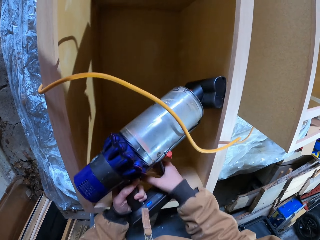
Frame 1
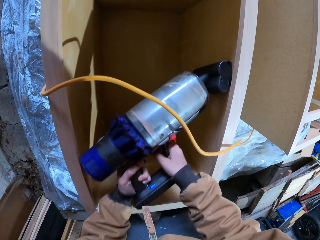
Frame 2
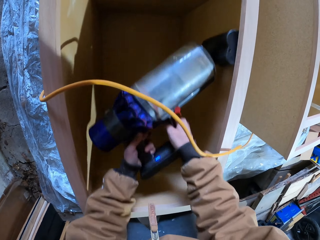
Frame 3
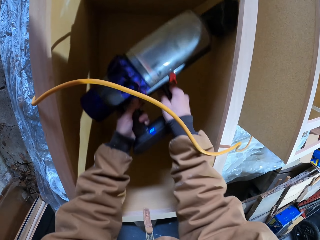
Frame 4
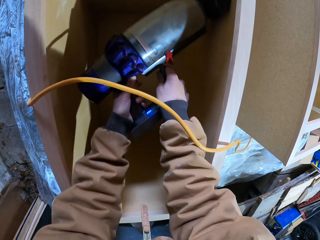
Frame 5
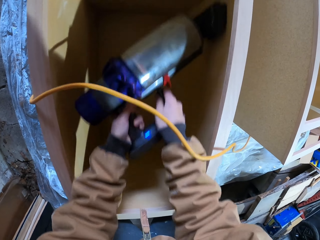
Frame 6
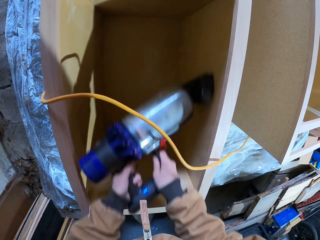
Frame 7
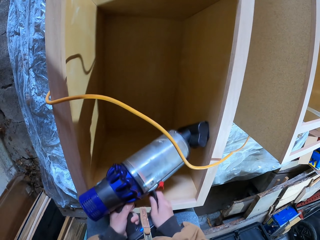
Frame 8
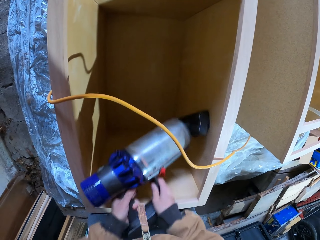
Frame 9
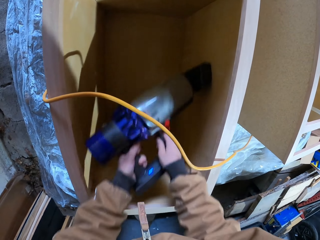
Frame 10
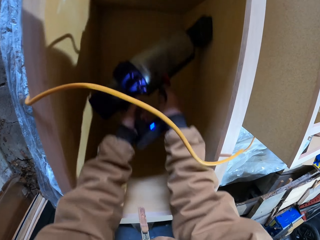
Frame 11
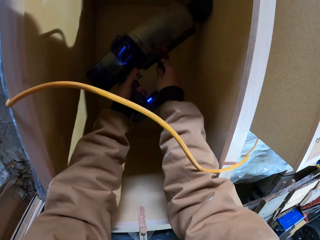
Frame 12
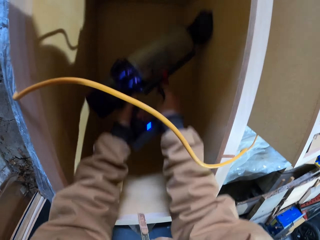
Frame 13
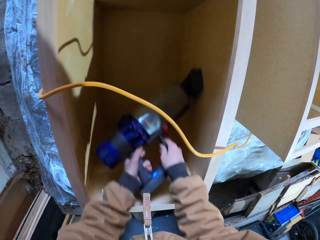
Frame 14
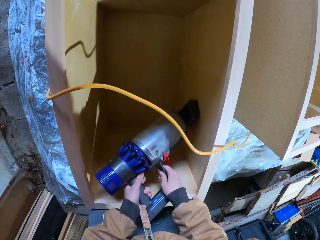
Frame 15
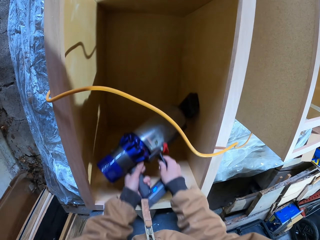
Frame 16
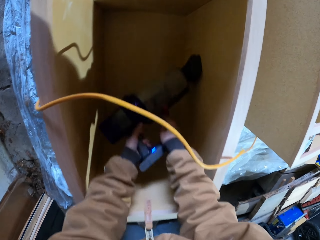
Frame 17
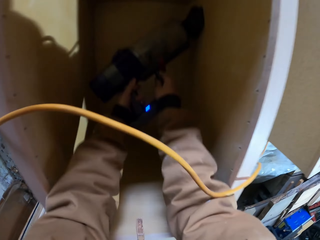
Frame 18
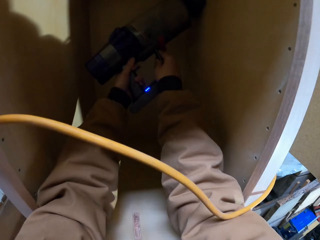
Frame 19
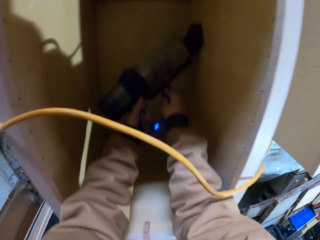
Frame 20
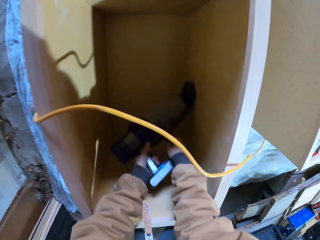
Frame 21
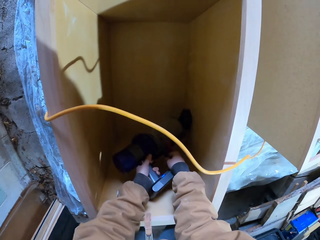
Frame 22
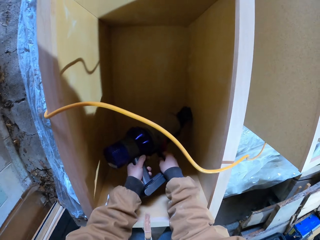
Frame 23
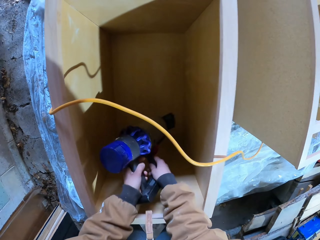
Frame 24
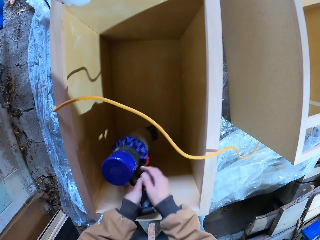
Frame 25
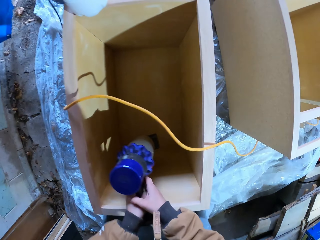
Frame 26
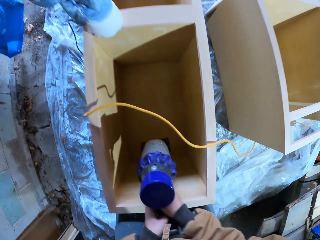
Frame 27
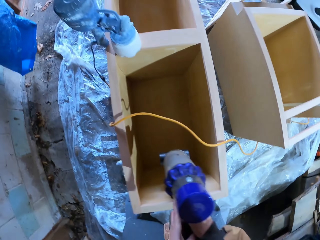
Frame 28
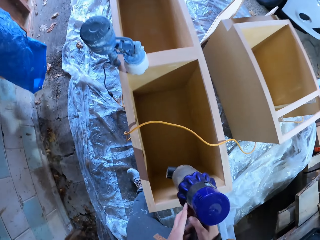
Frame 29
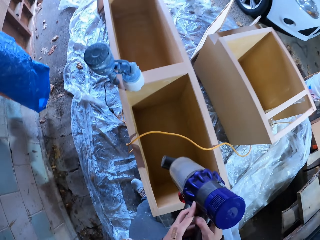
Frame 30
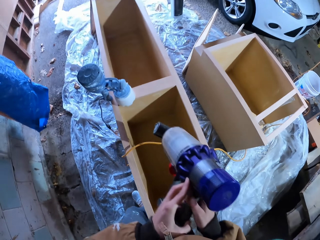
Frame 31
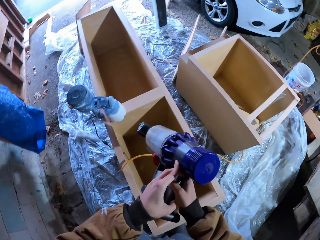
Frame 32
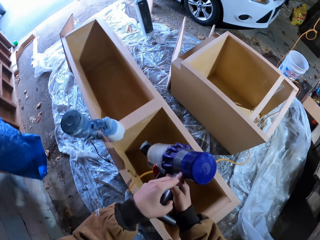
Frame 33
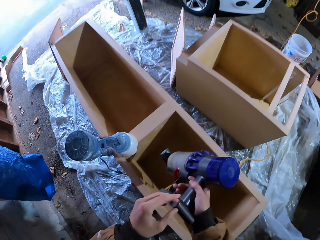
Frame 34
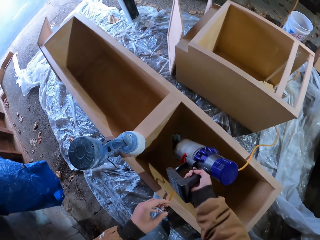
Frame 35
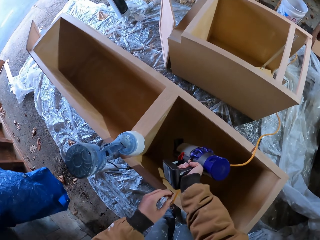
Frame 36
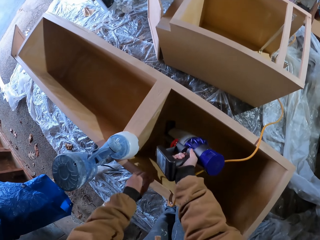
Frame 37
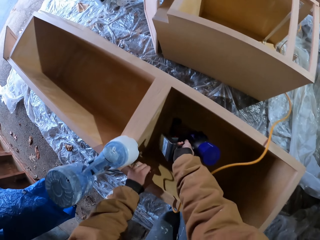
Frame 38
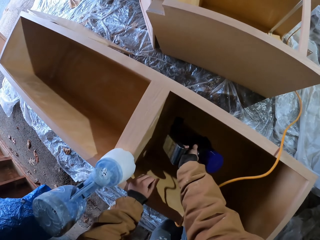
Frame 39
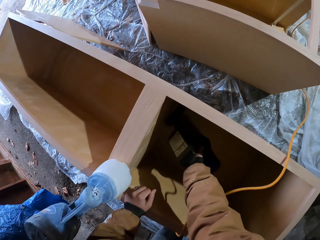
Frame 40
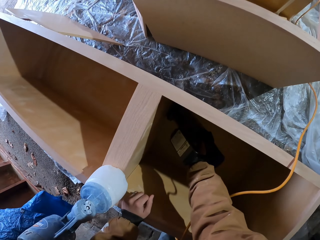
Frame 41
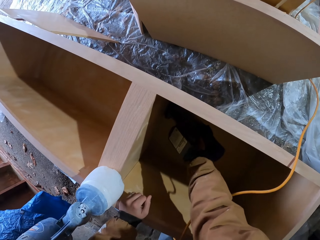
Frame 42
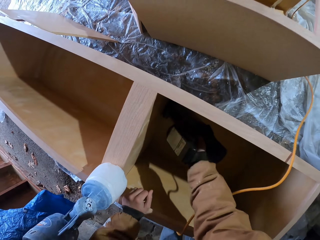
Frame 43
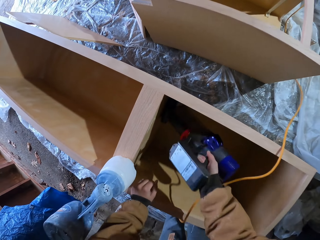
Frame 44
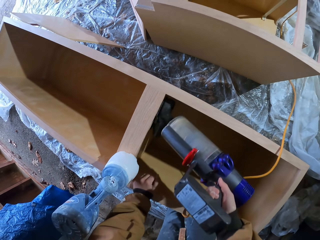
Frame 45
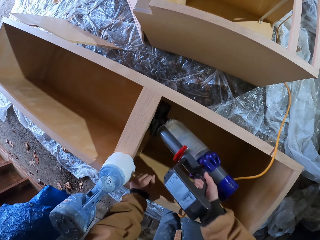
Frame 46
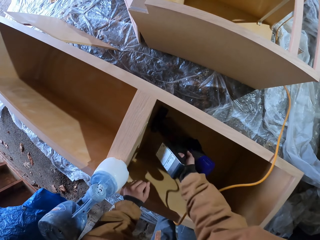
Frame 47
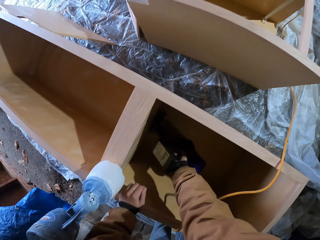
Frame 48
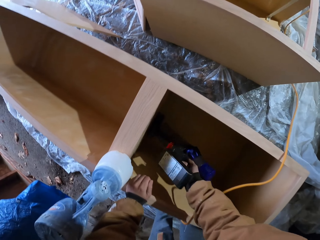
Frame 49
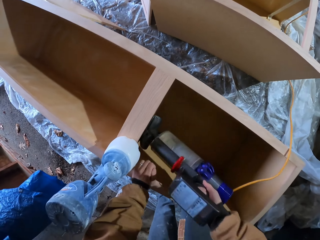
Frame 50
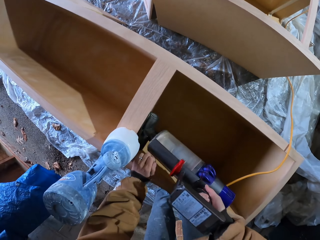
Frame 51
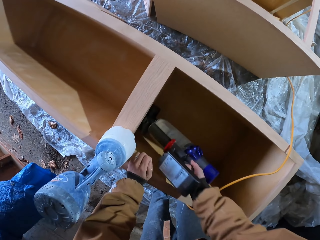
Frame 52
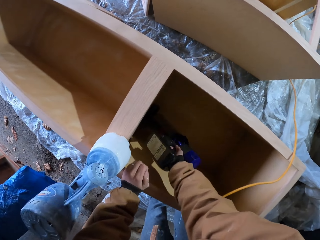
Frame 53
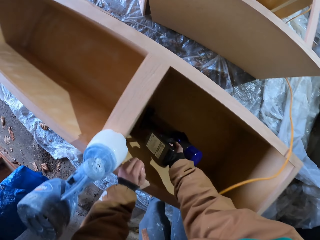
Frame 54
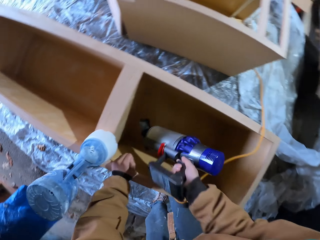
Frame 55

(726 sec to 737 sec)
The camera wearer moves the left hand from a tool. They move the tool in a wooden box with the left hand.

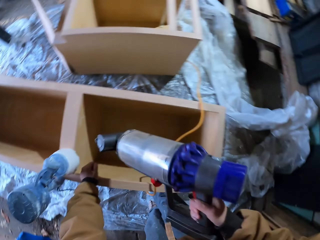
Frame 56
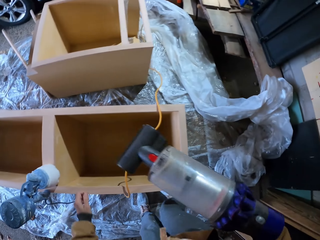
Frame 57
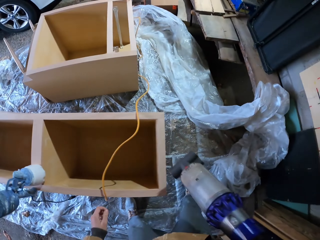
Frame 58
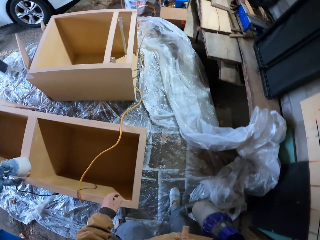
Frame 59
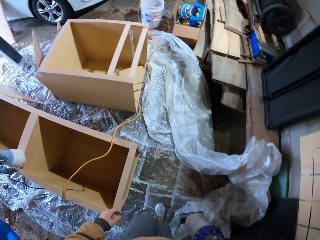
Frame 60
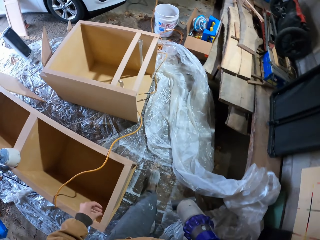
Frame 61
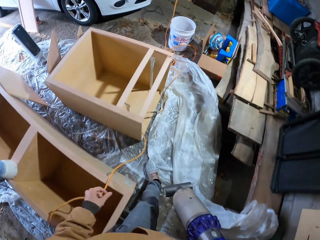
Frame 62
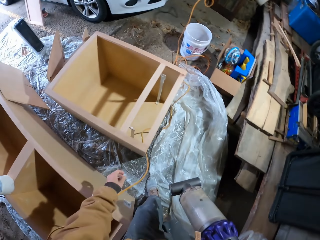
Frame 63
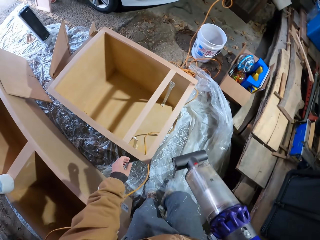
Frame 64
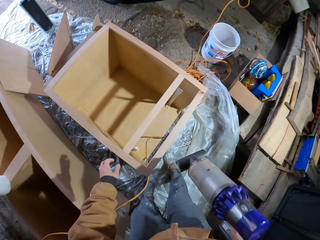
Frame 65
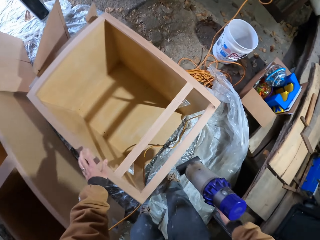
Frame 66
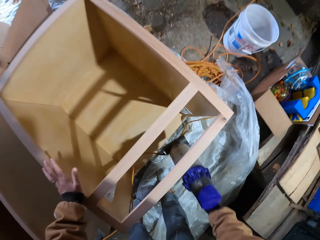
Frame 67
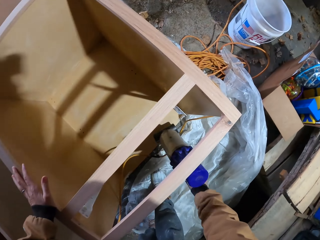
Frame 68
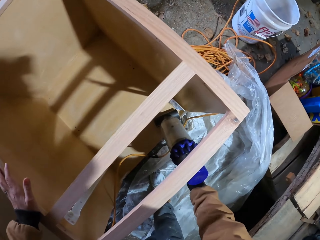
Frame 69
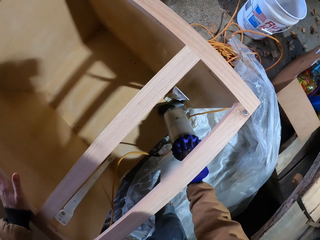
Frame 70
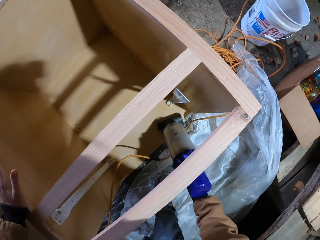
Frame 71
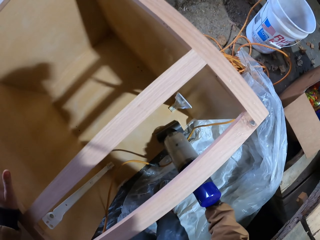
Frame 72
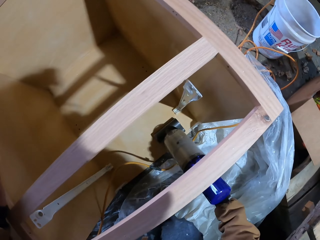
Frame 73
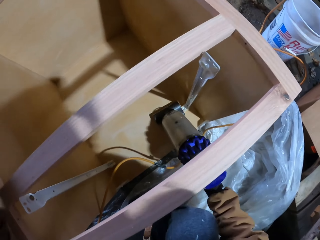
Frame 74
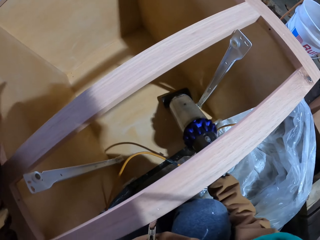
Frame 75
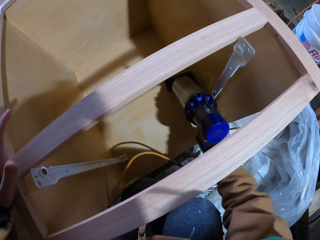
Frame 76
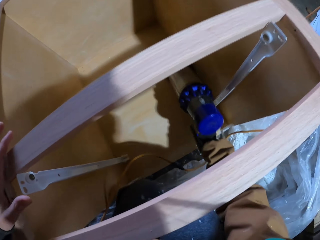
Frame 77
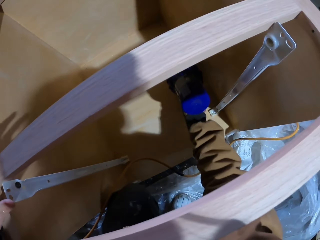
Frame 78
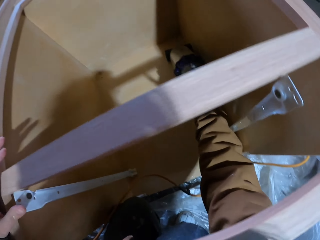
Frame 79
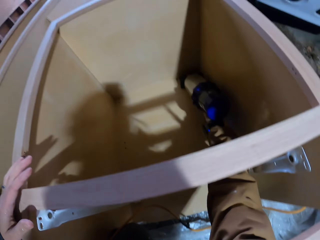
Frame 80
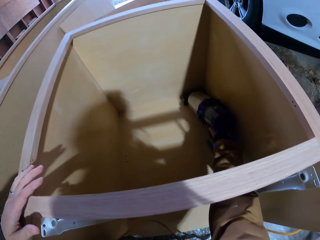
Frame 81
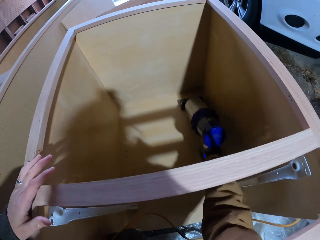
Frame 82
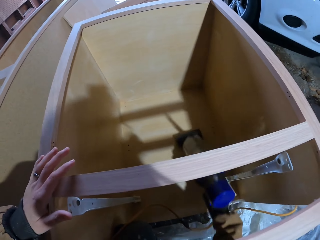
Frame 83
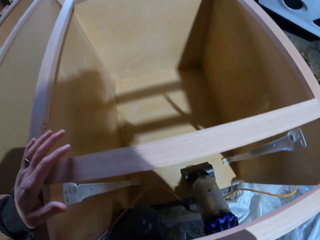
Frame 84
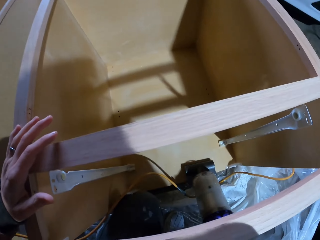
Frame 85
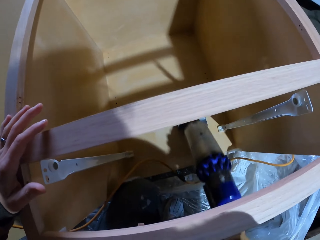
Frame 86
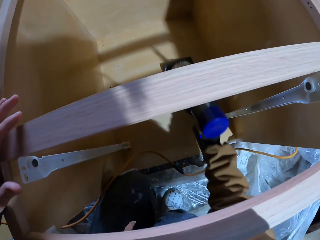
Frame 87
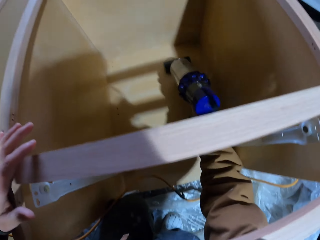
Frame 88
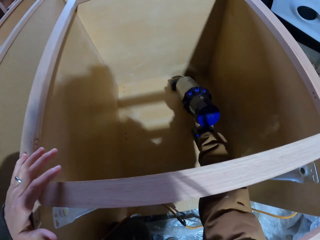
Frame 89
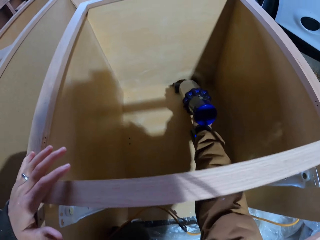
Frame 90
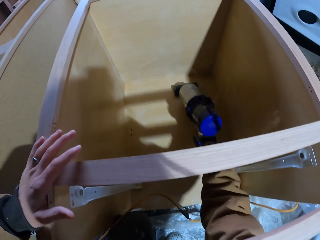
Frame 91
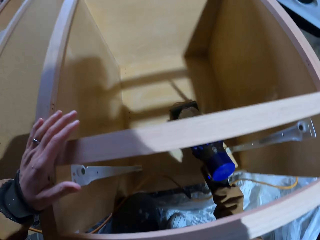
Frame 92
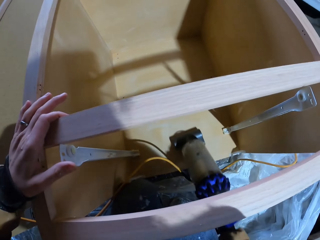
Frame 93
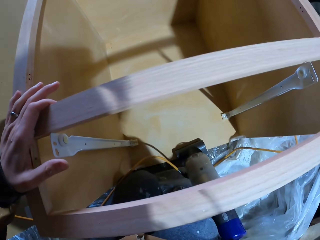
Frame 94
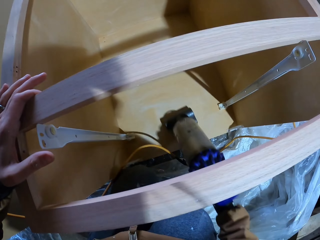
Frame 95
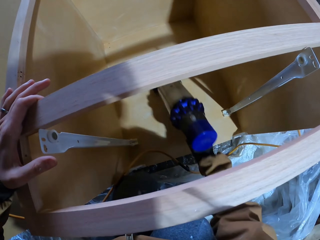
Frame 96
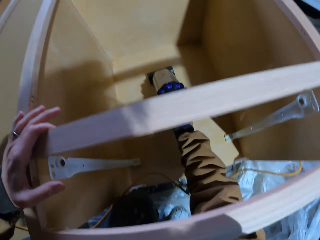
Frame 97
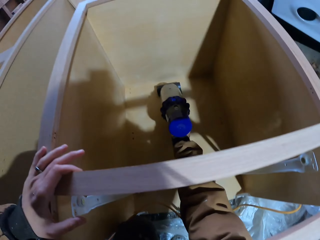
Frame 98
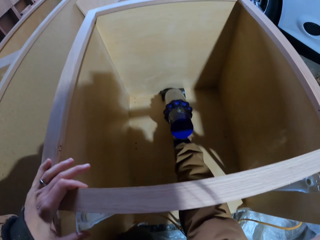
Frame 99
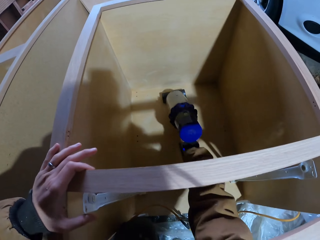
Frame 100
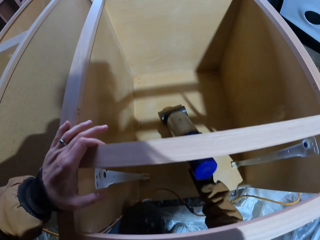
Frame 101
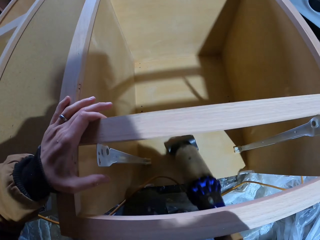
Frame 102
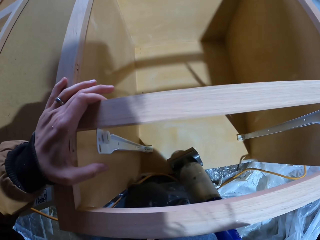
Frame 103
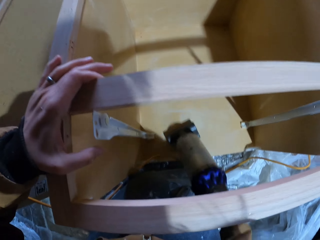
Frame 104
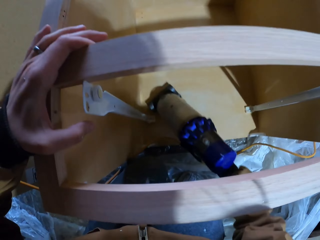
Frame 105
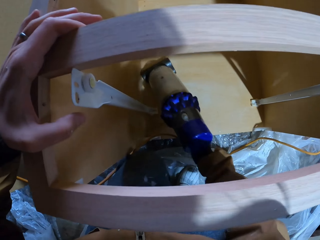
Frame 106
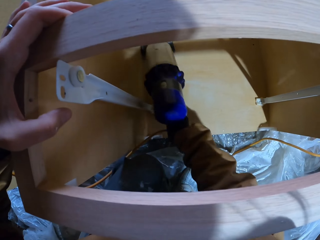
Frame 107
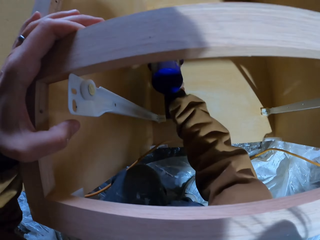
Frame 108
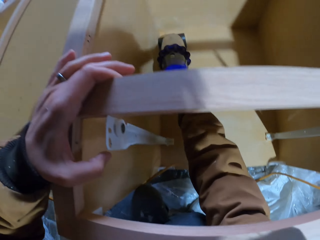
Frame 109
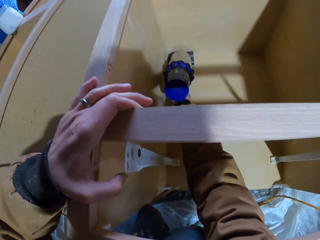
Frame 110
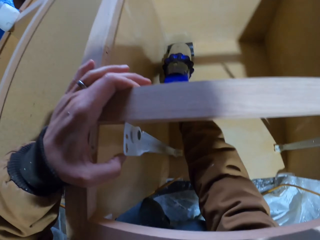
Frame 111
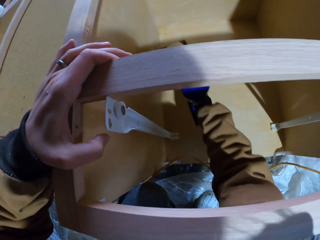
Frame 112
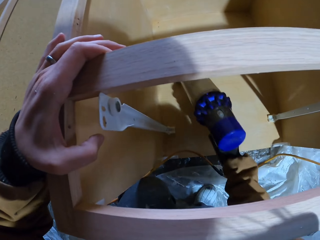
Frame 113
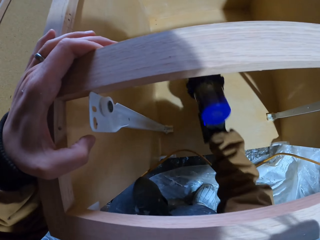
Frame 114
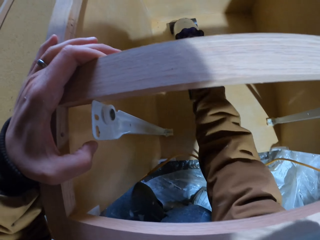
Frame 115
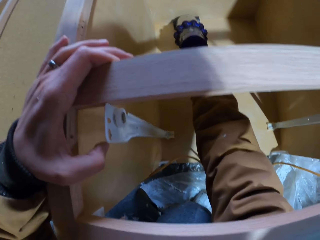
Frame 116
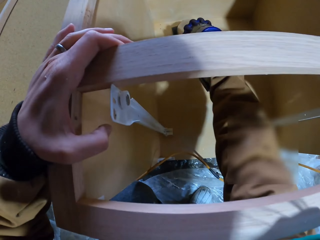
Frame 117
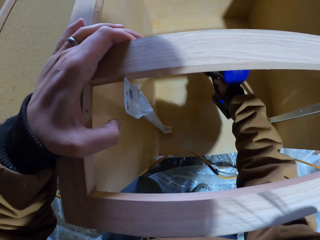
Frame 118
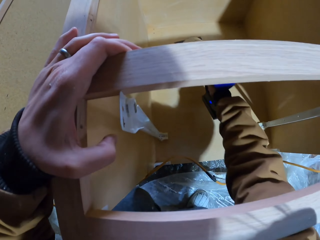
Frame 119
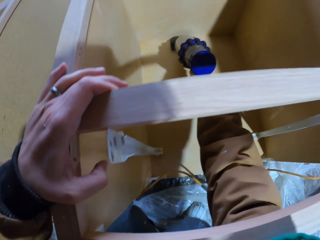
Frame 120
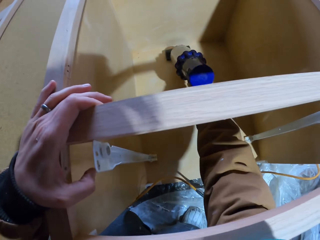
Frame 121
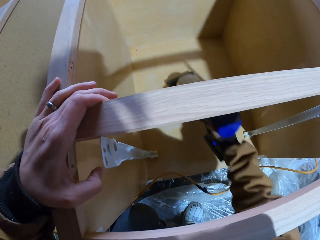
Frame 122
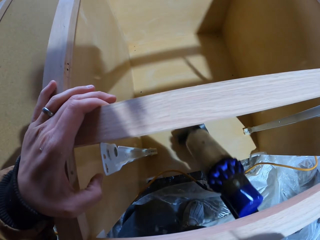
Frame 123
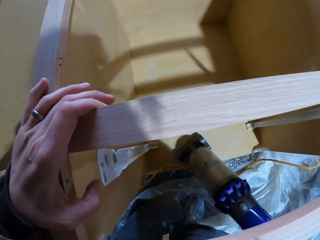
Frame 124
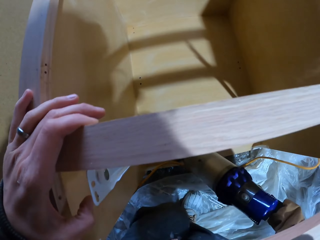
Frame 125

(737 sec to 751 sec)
The camera wearer moves a tool from a wooden box. They walk around. They insert the tool in another wooden box. They move the tool in the wooden box.
